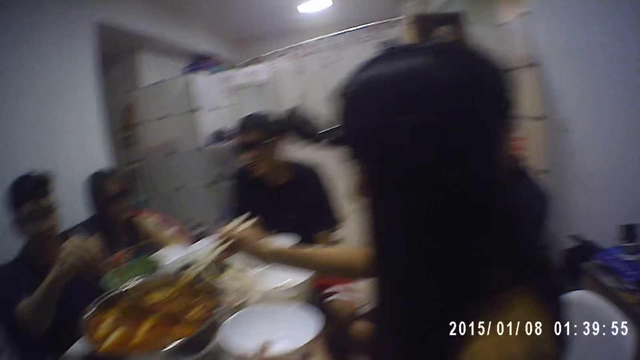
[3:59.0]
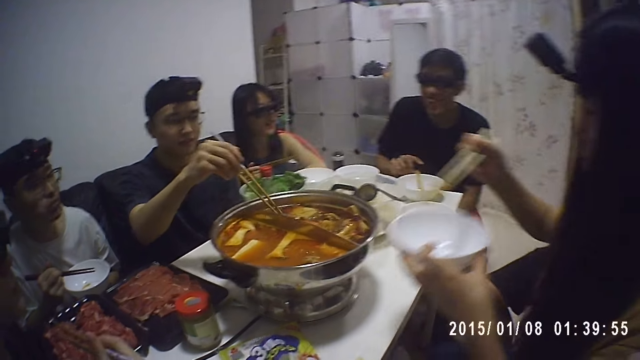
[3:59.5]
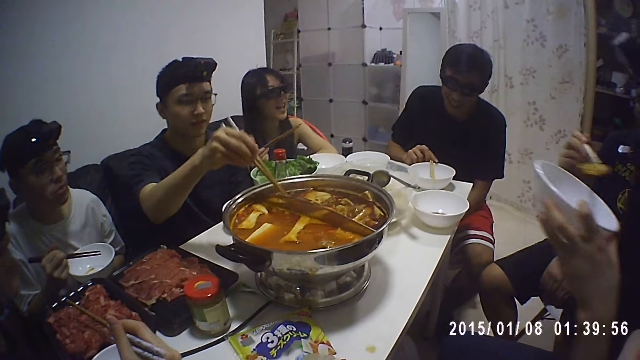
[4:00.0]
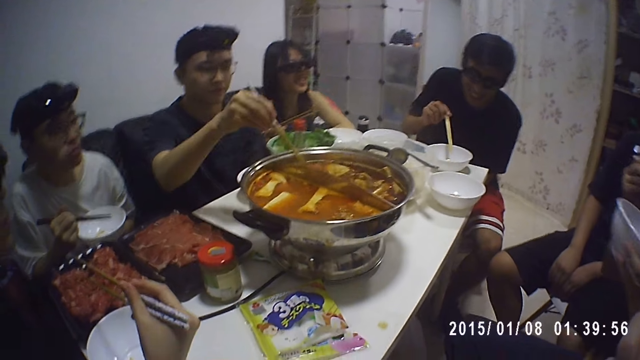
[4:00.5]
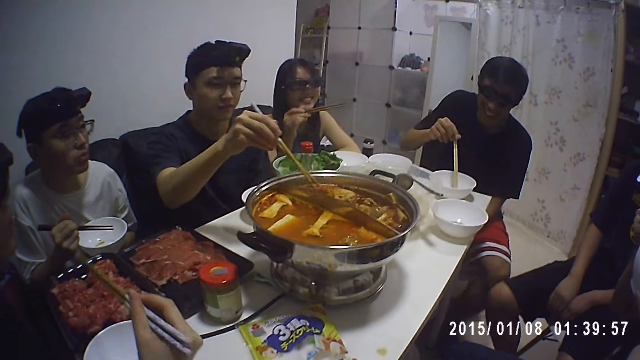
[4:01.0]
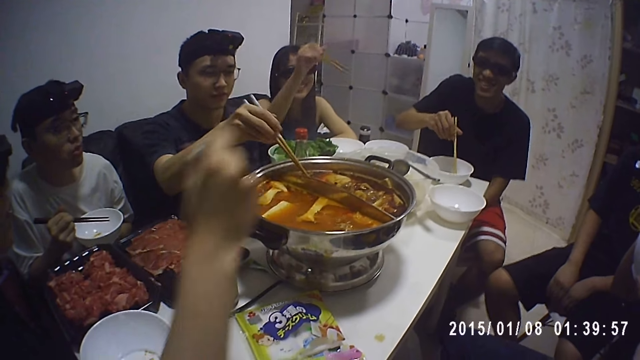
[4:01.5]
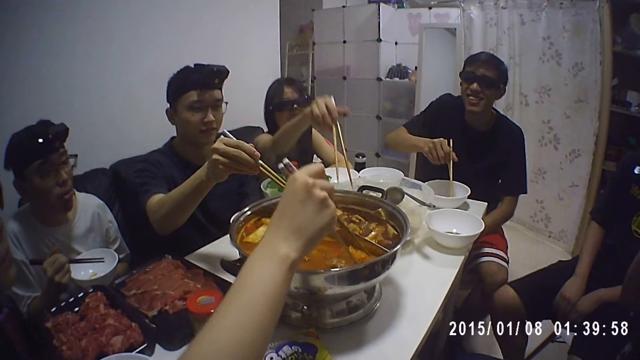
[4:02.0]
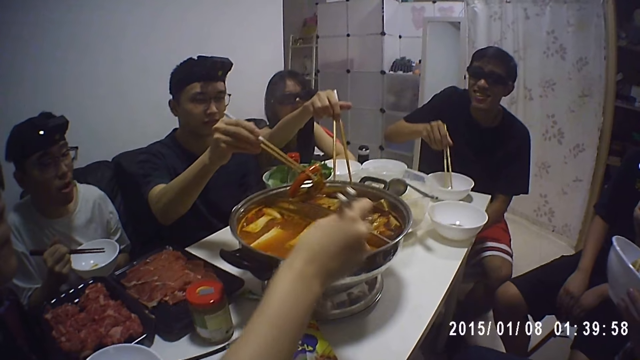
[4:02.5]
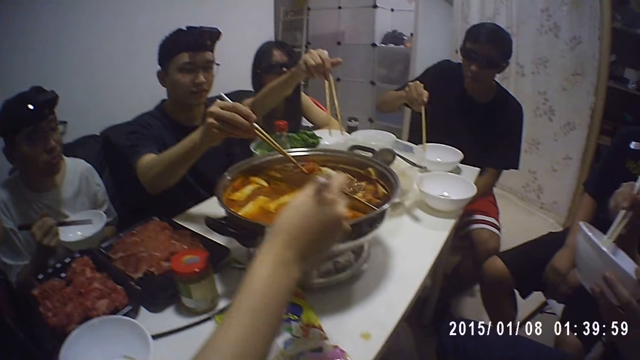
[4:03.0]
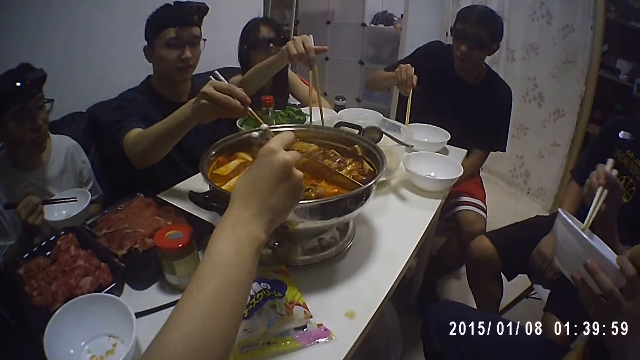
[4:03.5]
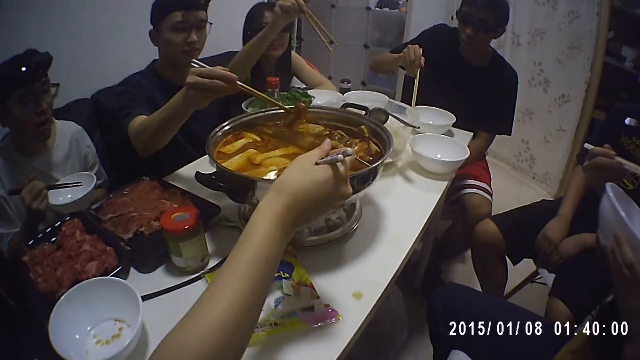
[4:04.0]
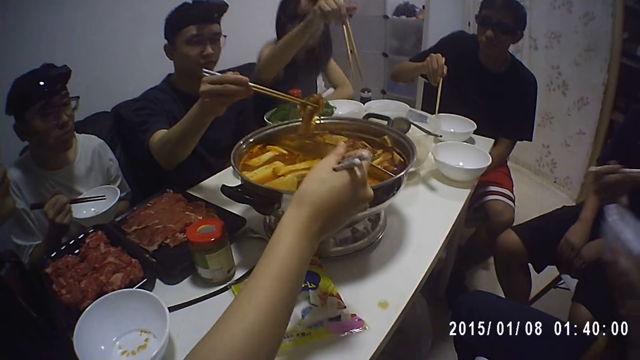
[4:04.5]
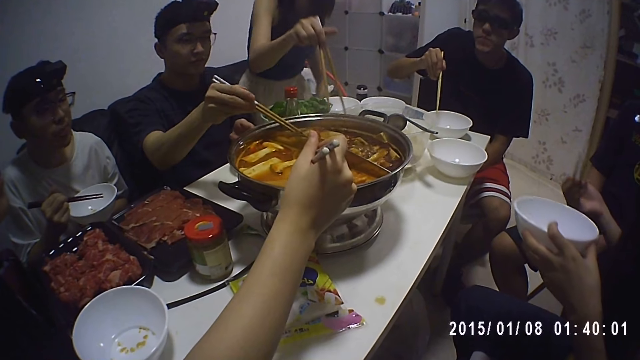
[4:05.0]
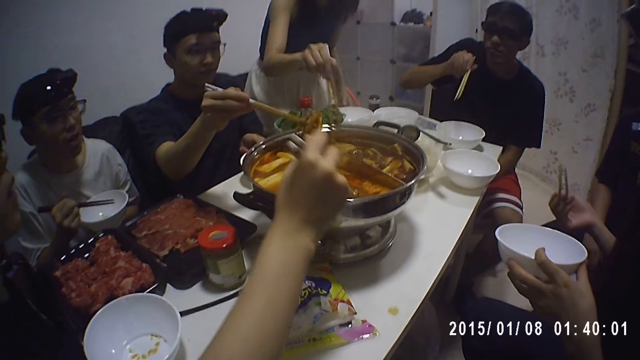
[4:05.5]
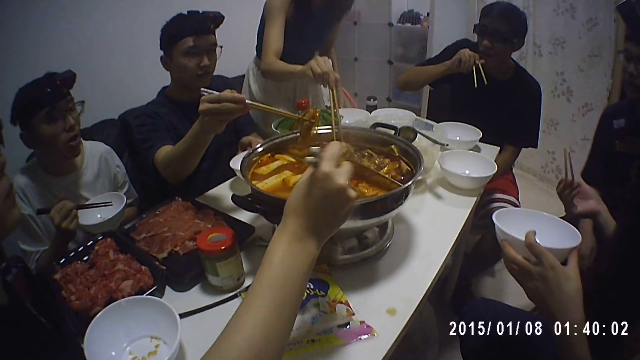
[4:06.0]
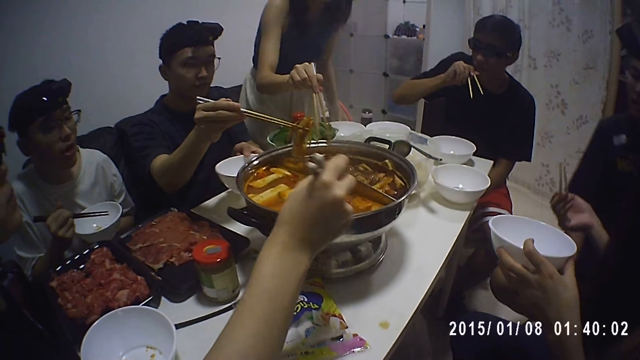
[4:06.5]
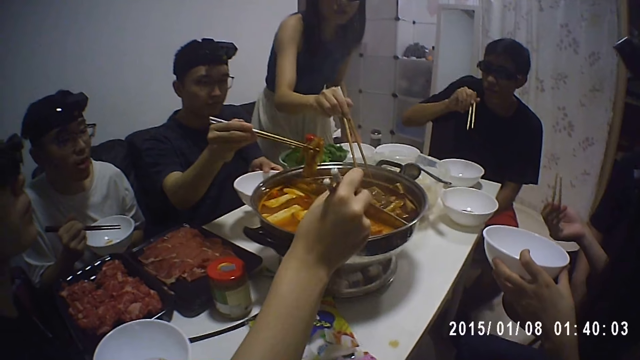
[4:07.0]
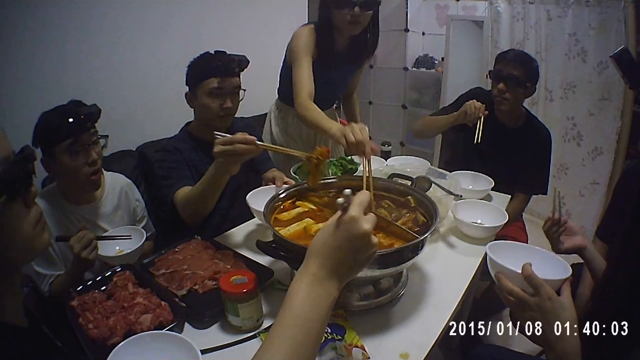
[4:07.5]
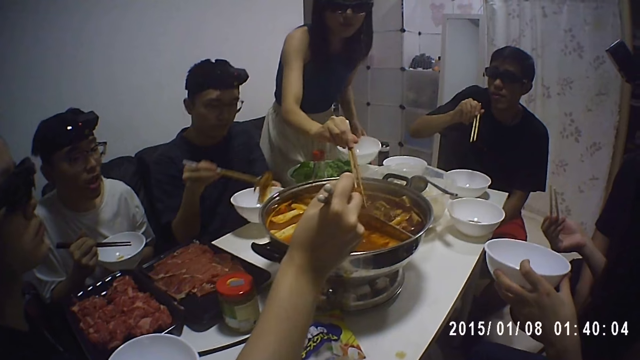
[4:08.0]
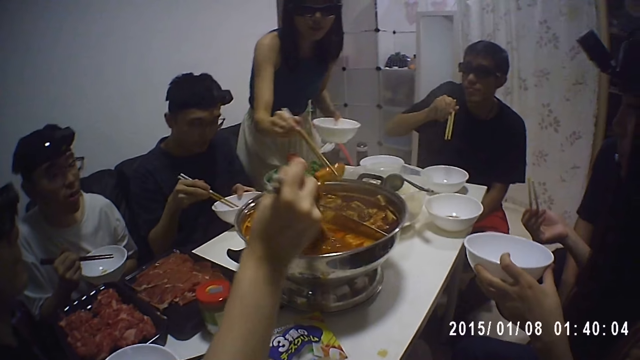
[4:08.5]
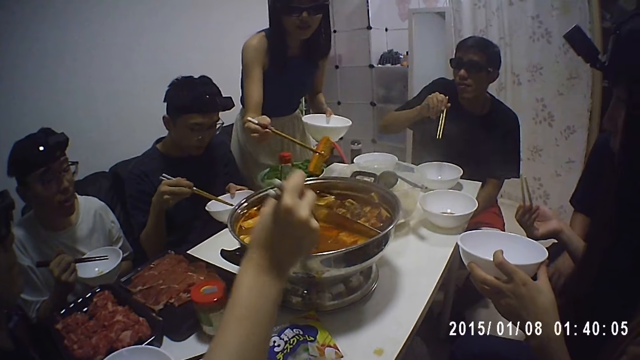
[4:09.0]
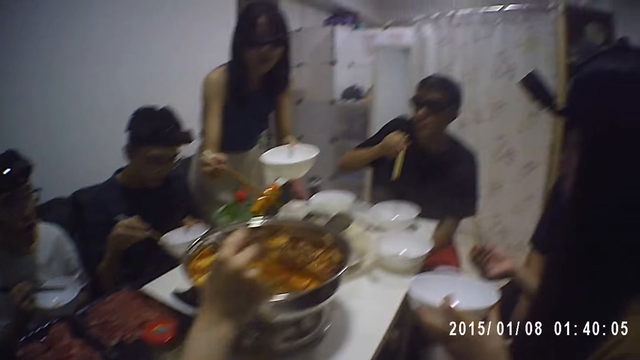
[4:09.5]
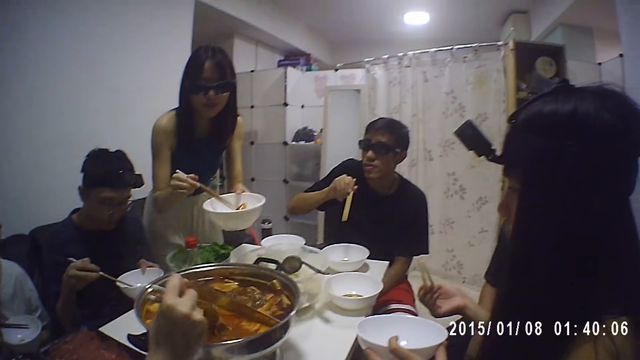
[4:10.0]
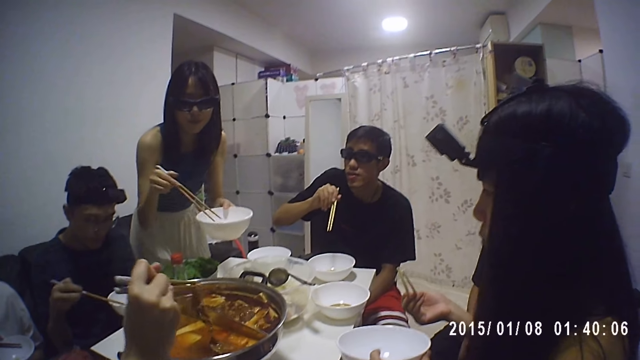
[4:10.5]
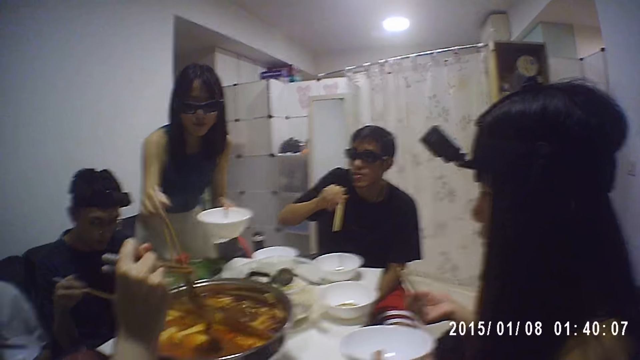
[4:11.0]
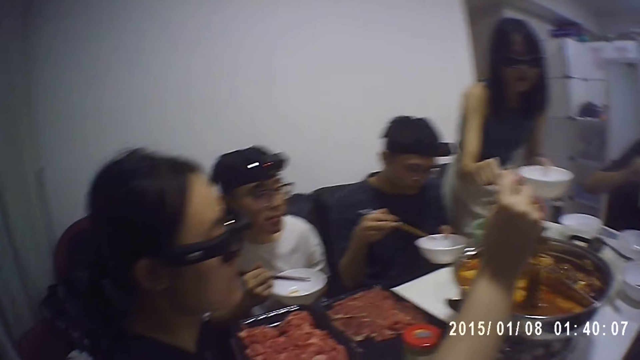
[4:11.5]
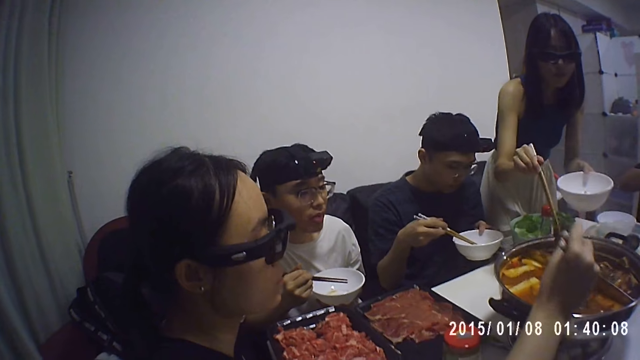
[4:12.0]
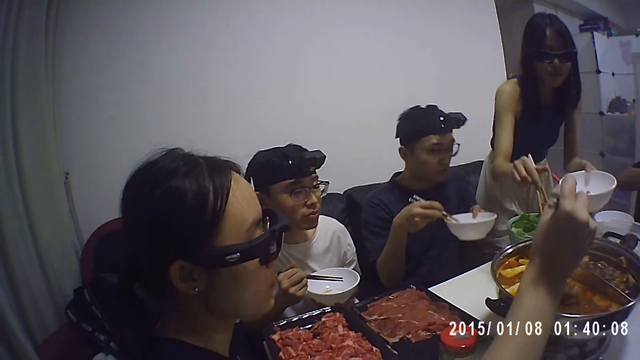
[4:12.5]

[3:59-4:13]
A lady tastes the food. A man picks up the chopsticks. Another lady dips the chopsticks into the cookware. A third lady dips the chopsticks in the cookware. The third lady stands up. Another man picks the dishware from the table. The first man licks his thumb. The third lady picks the dishware. The other man serves food in the dishware. The third lady serves food in the dishware.

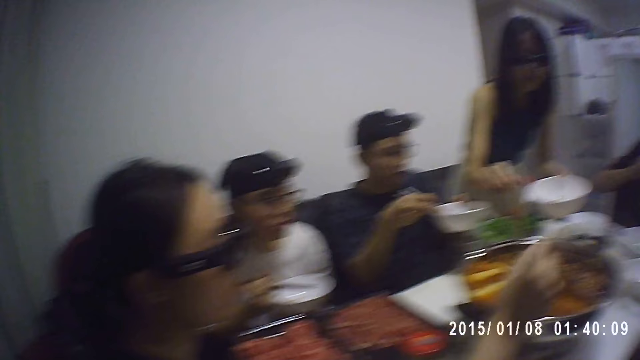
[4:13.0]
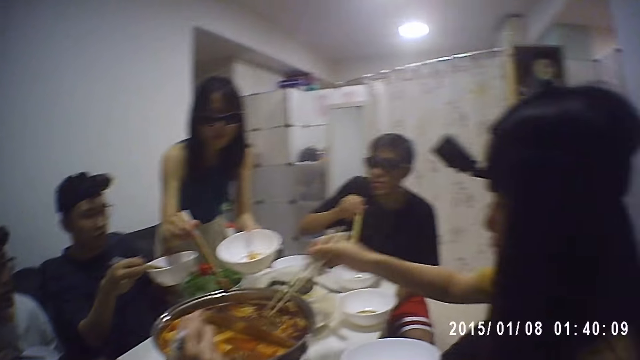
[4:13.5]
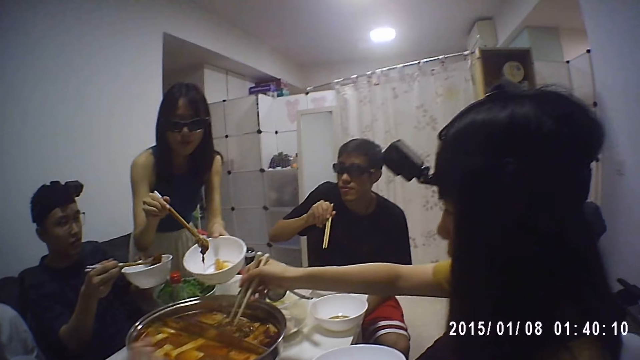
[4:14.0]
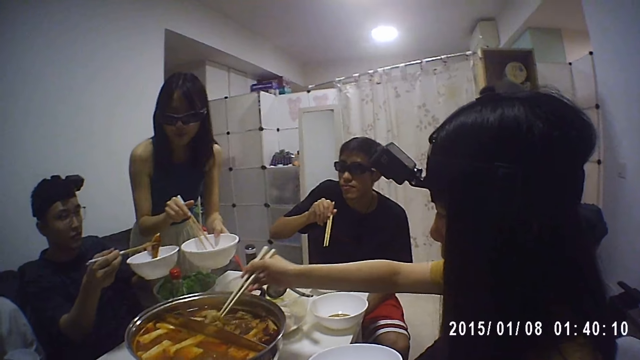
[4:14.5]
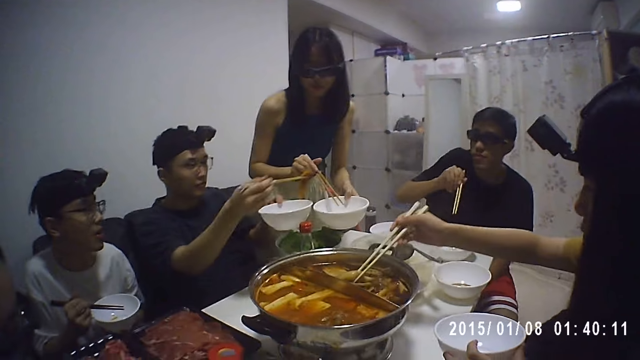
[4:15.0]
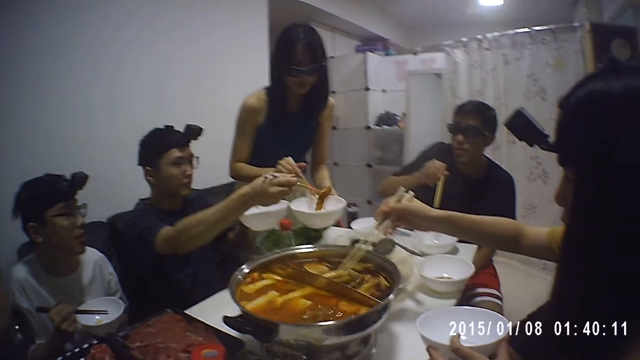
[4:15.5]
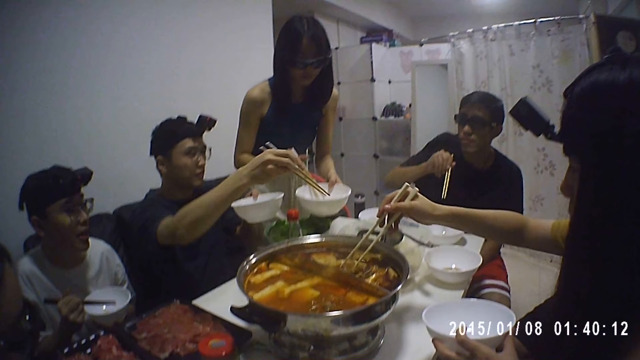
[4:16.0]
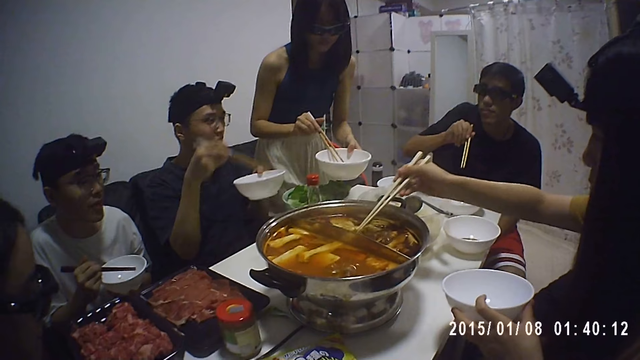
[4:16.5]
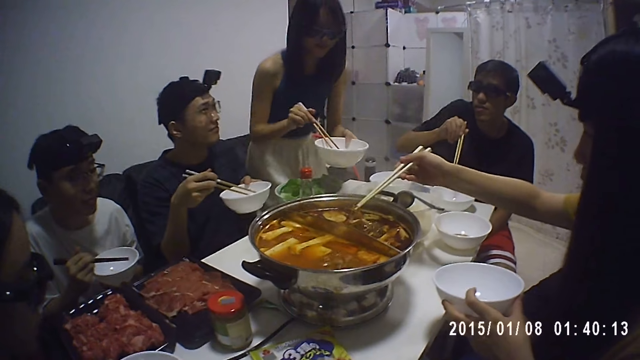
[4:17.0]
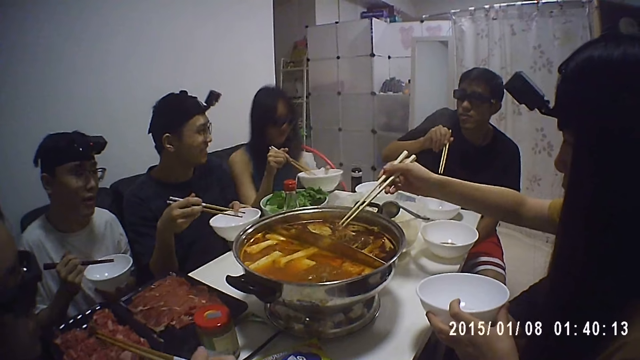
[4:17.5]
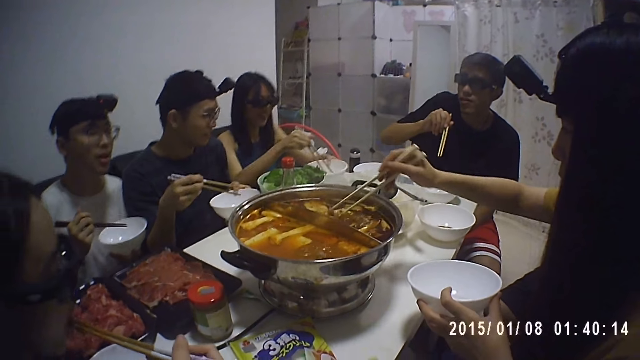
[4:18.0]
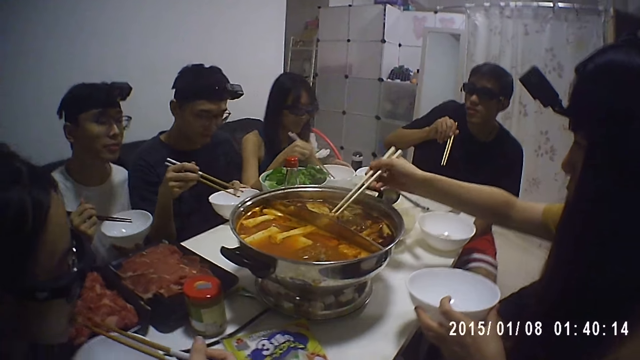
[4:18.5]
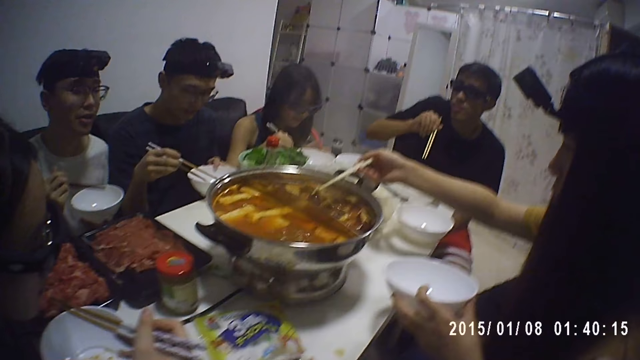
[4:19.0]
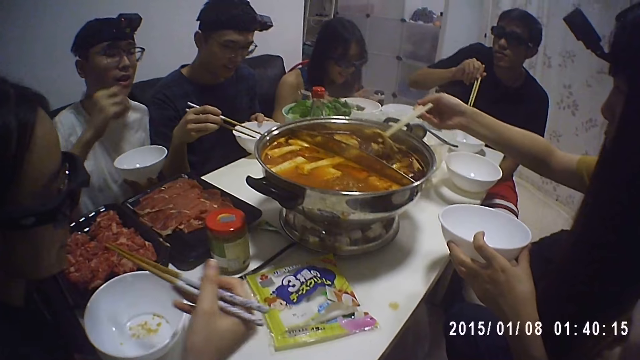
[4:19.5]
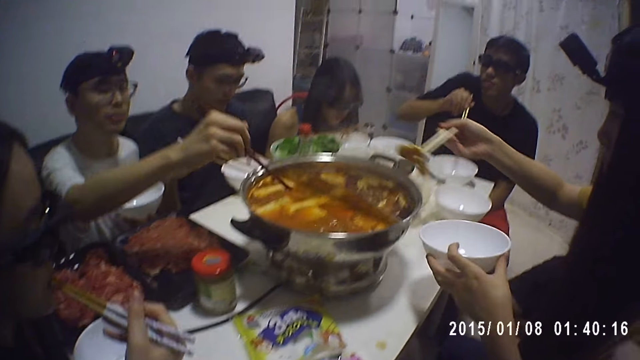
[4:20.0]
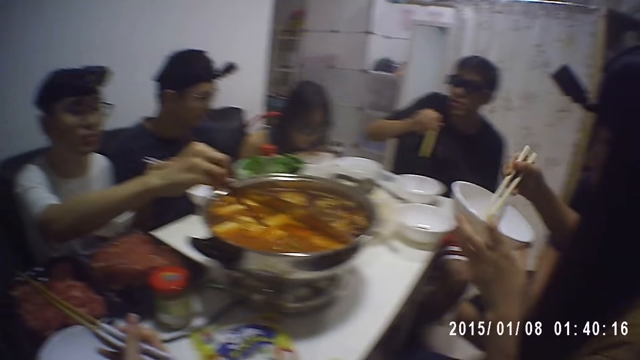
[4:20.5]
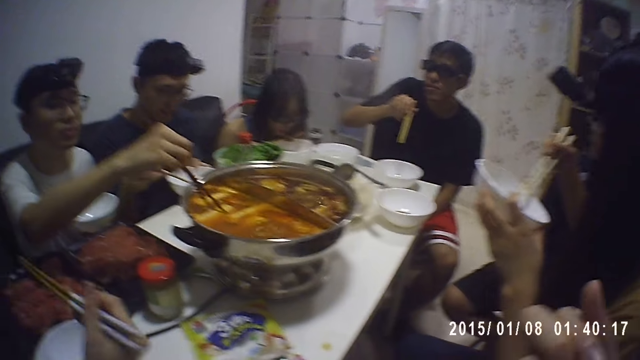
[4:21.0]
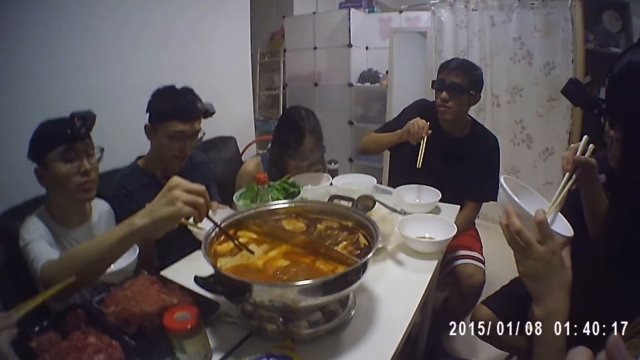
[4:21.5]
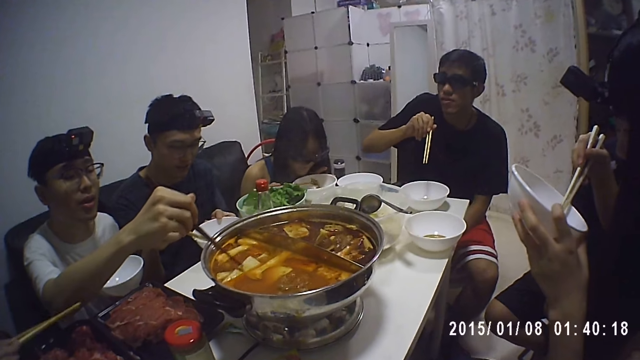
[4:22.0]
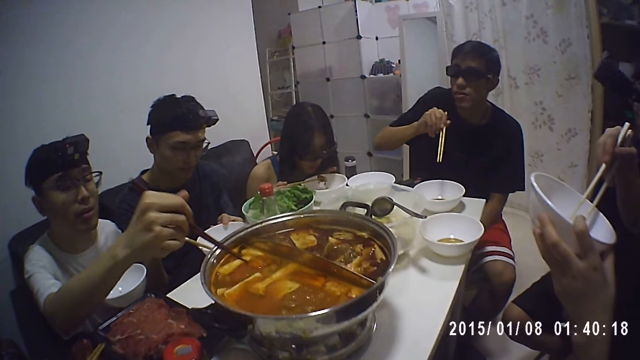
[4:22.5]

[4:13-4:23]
A man puts food in a lady's dishware. The lady sits on the chair. Another lady eats the food with chopsticks. The first lady eats the food in the dishware with the chopstick. A third lady serves food in her dishware.
